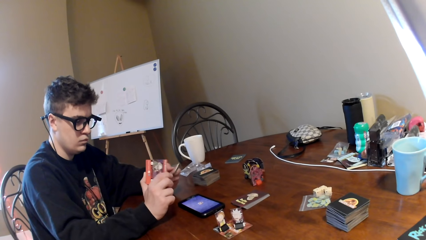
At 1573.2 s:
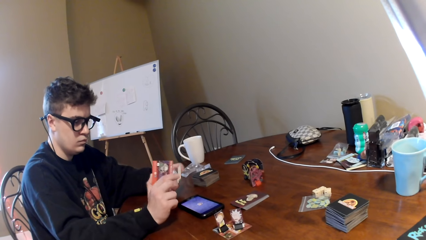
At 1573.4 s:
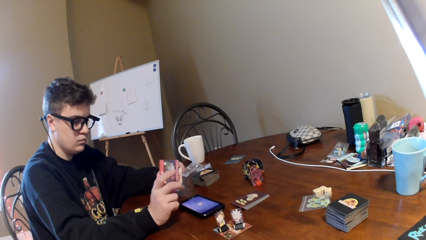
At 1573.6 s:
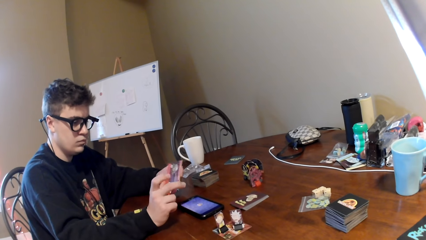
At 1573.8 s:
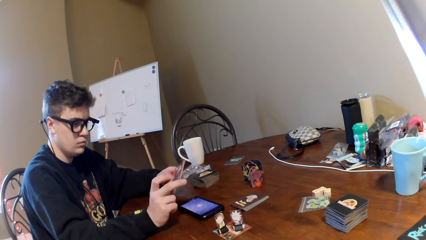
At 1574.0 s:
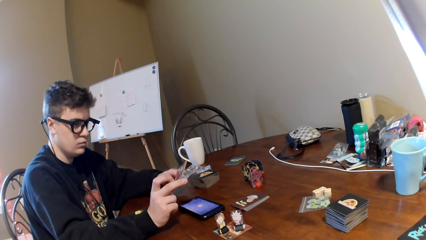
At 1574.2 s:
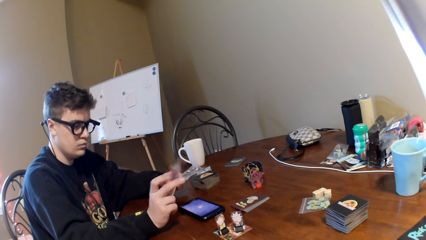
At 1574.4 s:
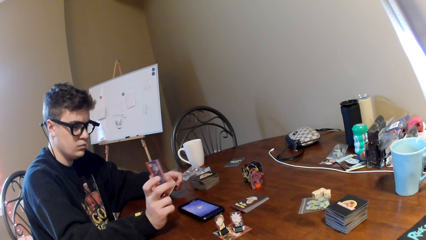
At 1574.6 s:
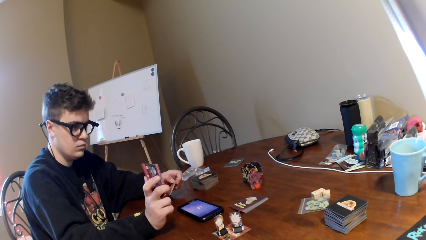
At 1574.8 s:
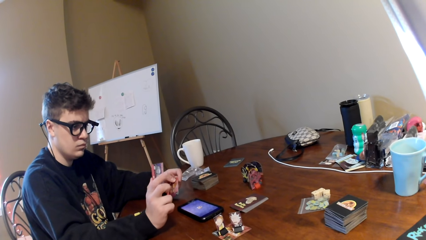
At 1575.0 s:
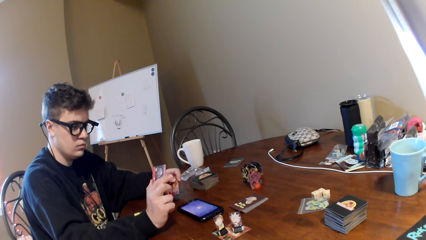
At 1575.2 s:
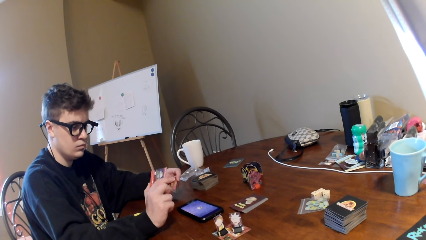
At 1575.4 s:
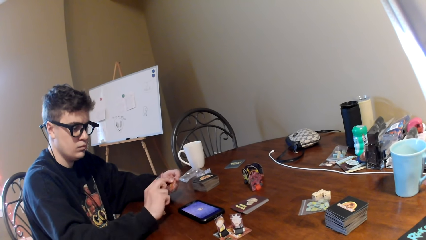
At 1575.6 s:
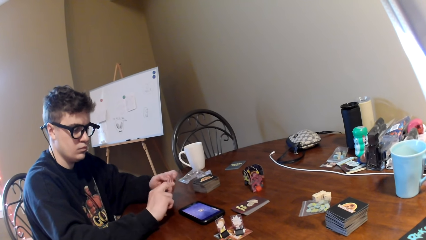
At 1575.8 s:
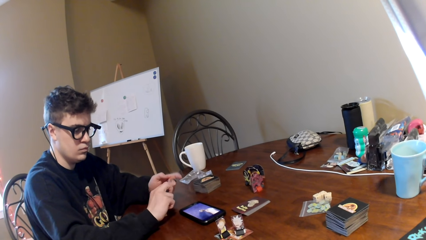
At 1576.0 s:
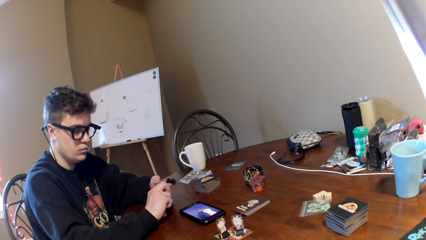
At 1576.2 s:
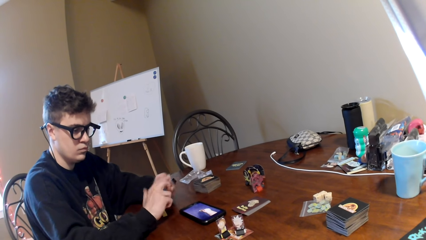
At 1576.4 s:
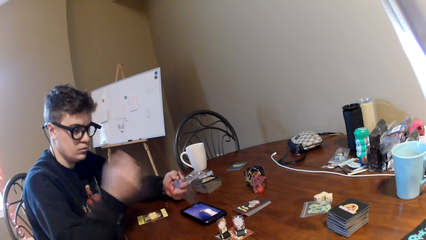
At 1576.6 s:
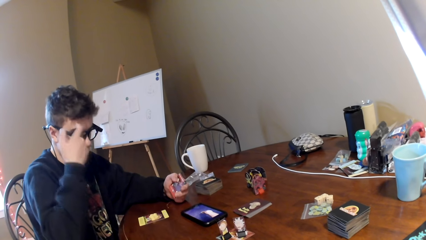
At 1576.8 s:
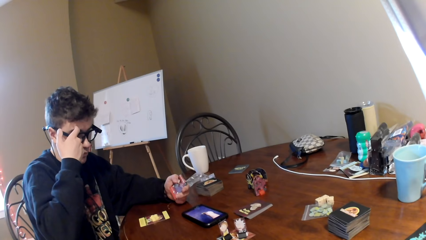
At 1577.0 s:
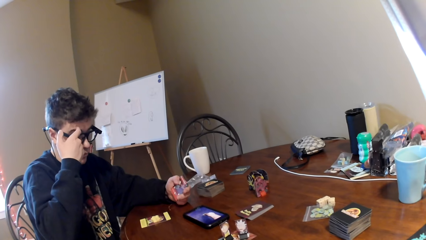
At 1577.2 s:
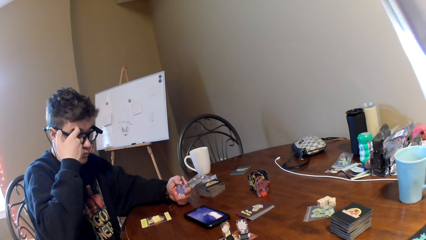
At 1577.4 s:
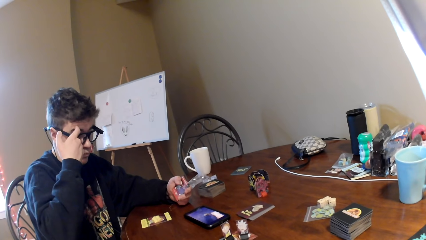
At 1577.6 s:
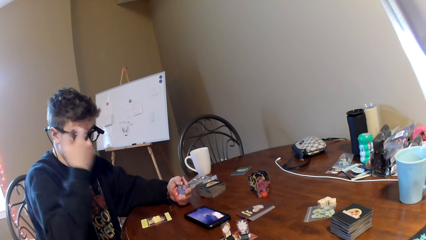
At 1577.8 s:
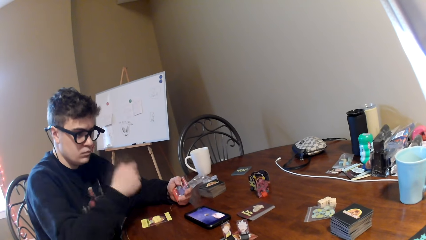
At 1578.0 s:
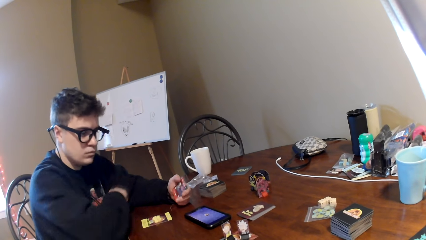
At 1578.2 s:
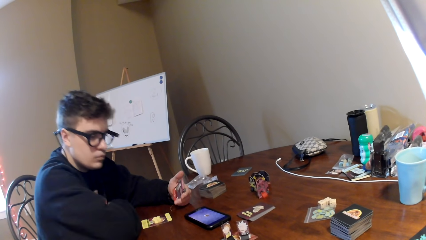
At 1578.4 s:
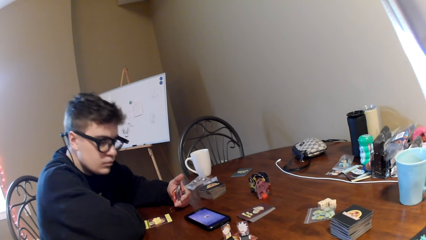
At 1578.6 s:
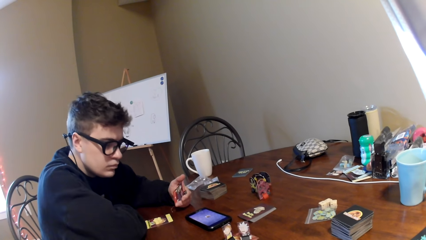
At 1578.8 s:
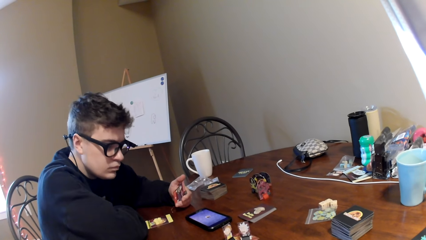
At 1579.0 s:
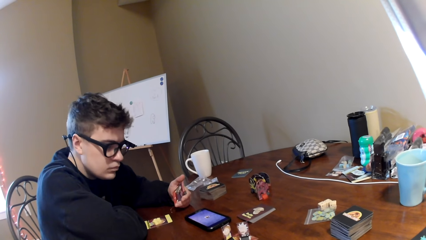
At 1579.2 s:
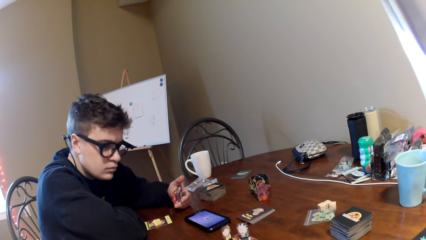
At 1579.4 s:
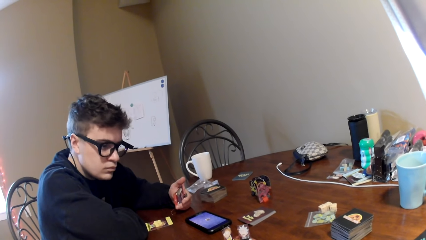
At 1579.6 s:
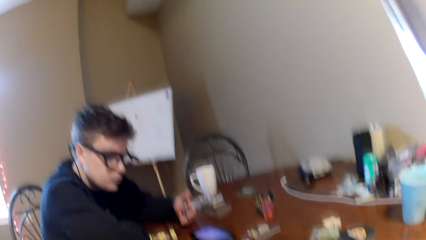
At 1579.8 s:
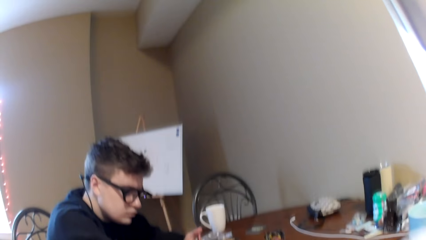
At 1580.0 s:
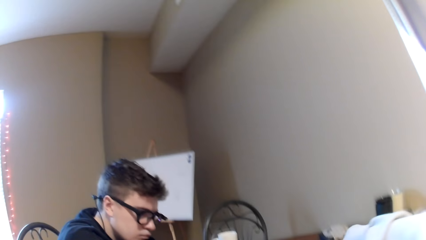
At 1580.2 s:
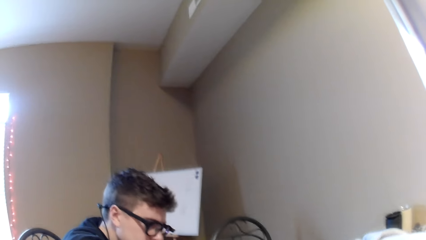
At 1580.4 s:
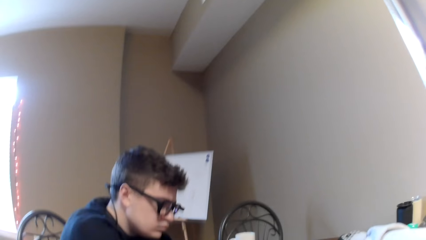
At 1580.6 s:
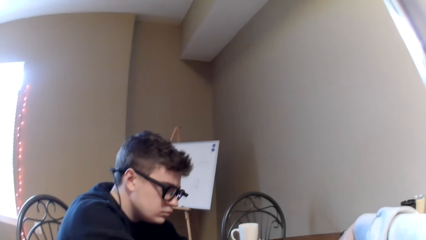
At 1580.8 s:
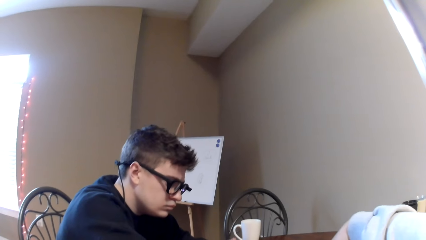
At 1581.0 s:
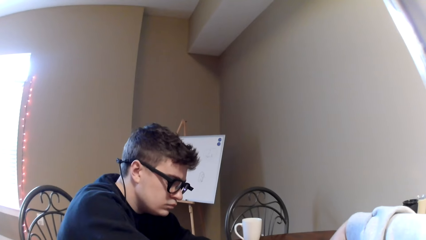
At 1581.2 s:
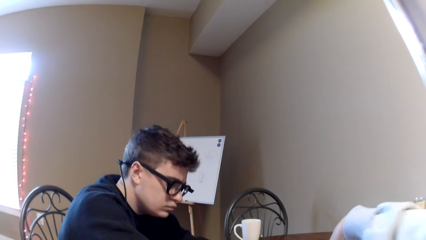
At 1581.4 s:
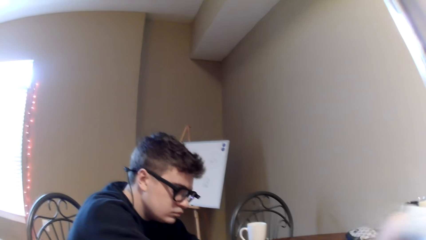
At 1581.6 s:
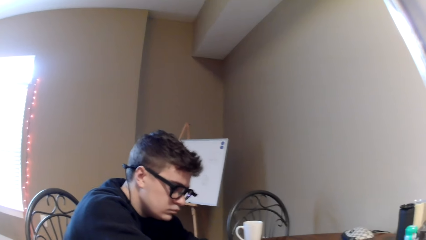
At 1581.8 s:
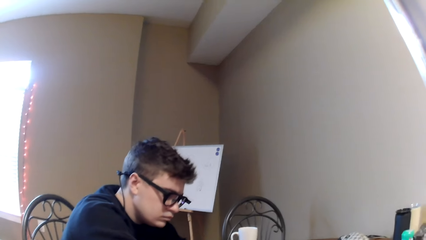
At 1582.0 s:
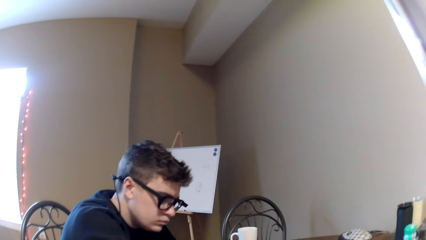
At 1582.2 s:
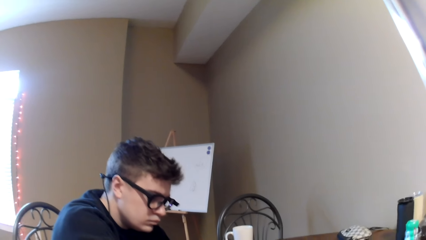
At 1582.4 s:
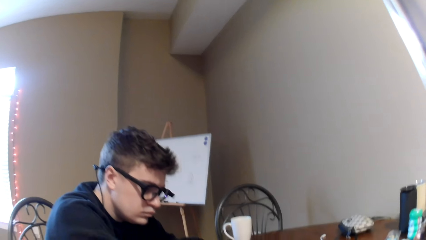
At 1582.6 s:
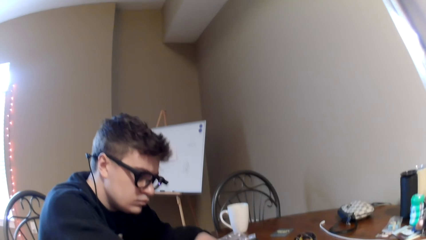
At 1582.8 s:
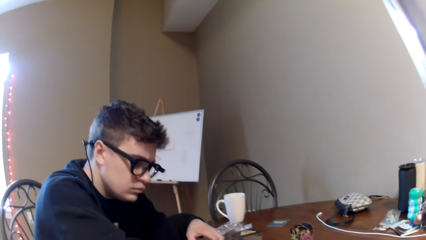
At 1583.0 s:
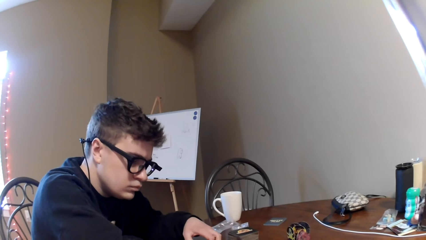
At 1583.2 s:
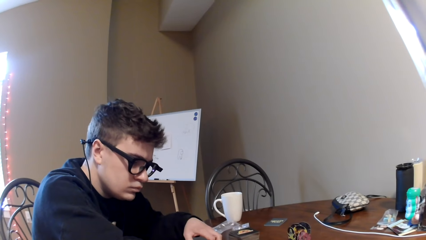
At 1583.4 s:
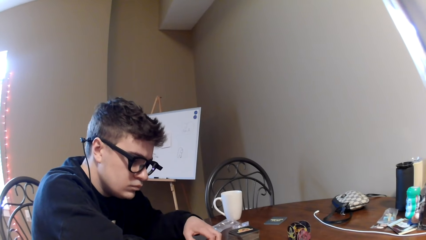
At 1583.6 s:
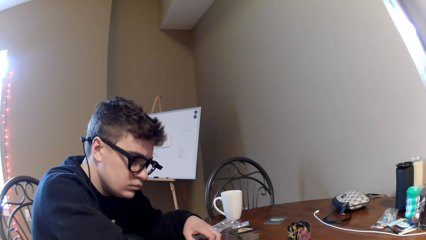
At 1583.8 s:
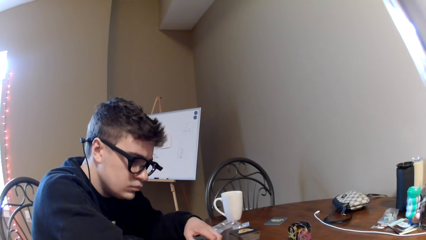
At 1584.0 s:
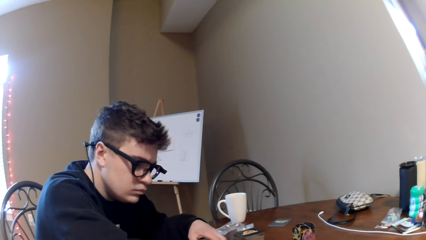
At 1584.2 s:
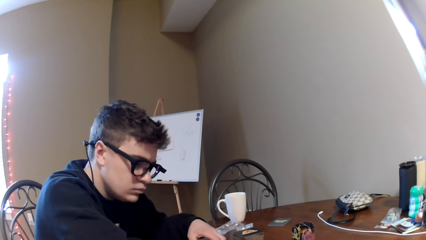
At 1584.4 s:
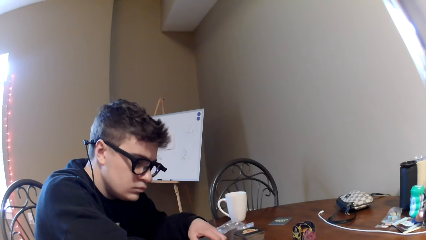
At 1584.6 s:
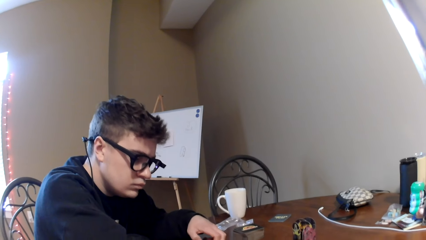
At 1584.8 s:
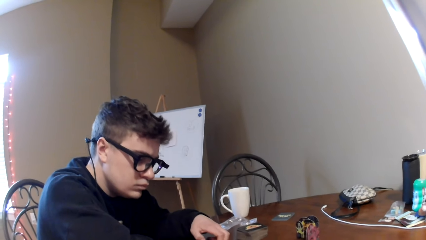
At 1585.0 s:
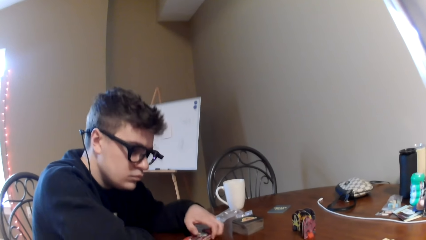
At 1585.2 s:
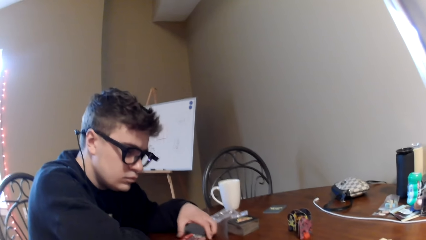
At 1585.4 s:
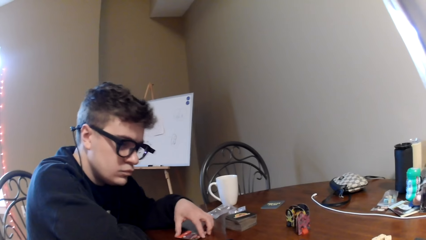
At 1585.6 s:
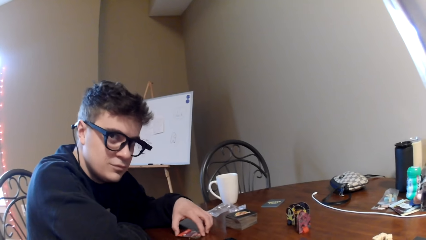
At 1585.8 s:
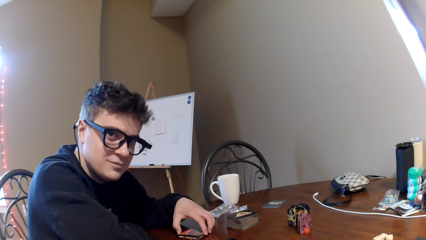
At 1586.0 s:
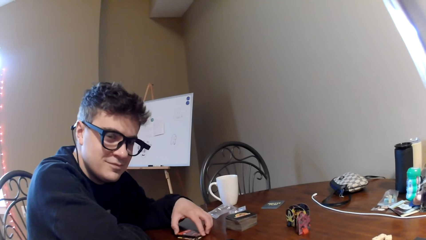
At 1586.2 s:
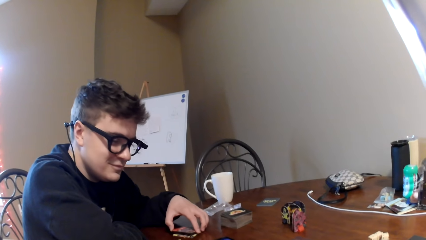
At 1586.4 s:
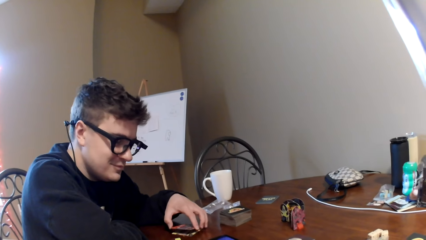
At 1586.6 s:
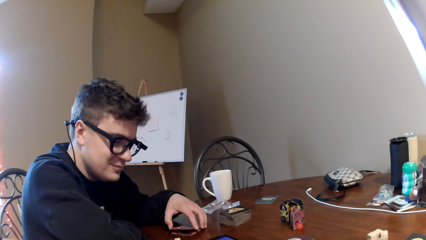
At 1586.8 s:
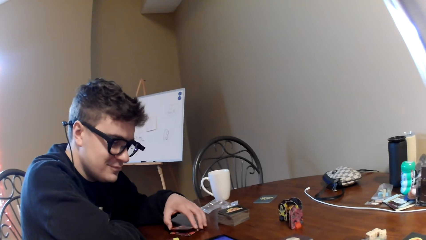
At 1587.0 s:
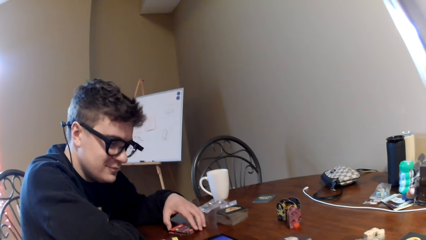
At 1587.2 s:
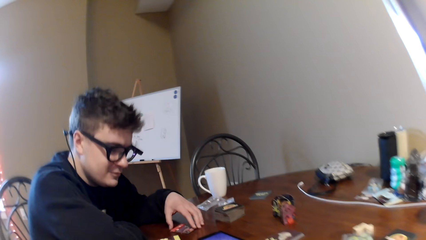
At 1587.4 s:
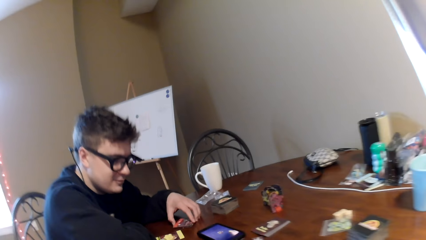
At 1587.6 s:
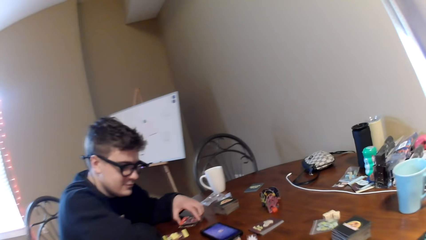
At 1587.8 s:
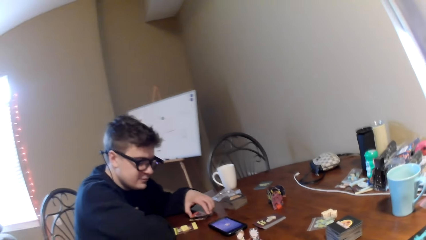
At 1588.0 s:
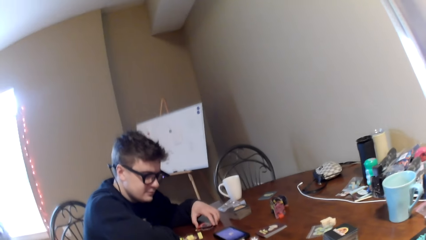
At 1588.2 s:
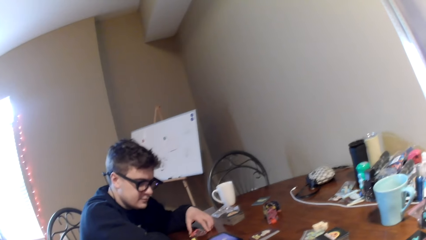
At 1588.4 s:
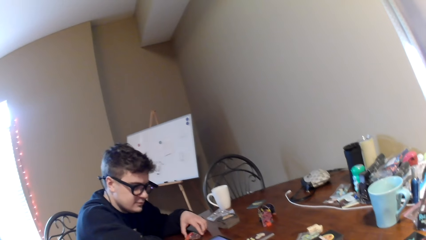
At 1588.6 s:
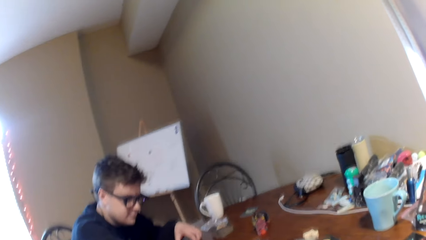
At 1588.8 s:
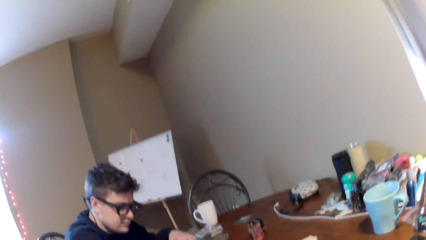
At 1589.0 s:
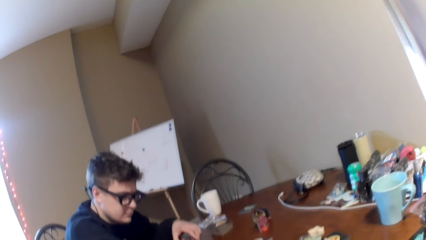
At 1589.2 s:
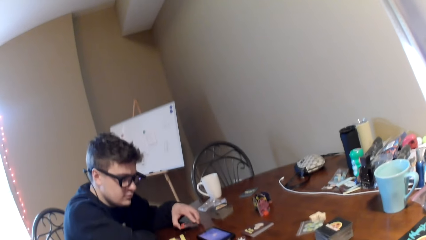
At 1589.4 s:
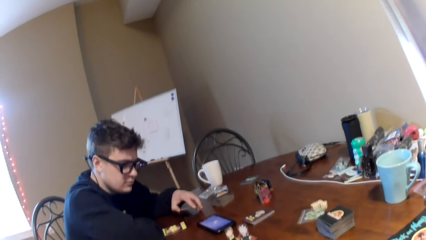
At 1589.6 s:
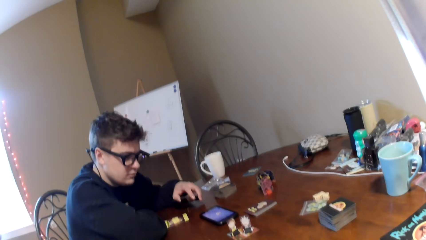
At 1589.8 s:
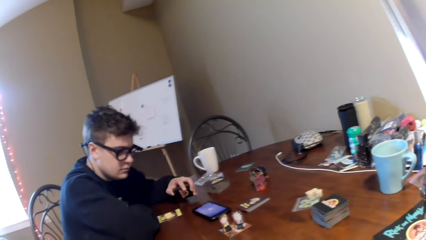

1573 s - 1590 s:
A man adjusts cards on his hands, passes the cards, and rubs his face. The camera wearer looks around. The man watches a video on a mobile phone. The camera wearer moves the hand and interacts with the man. They look around a room. The man adjusts the cards on a table. The camera wearer looks around the room.
